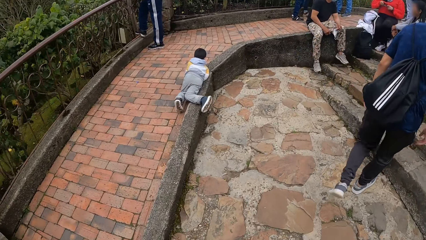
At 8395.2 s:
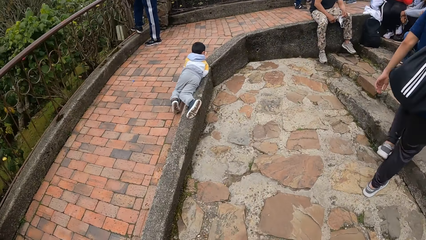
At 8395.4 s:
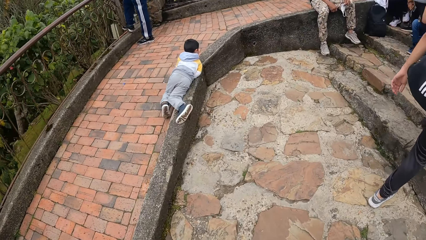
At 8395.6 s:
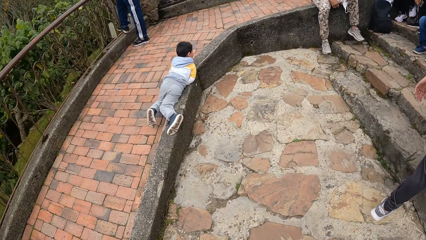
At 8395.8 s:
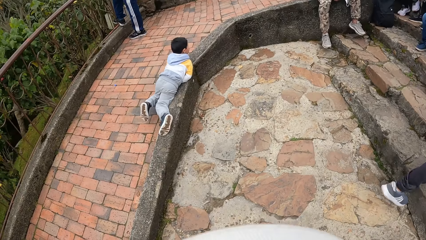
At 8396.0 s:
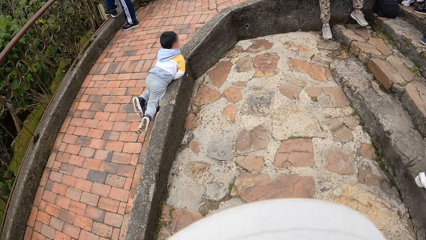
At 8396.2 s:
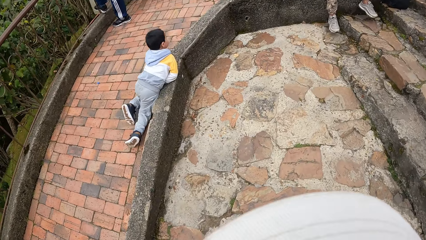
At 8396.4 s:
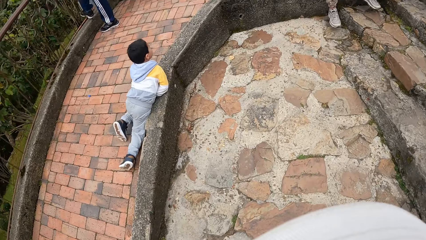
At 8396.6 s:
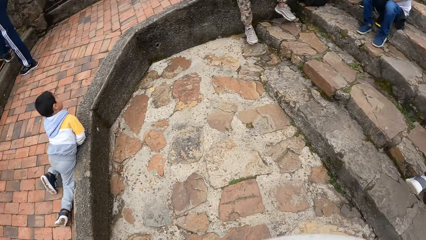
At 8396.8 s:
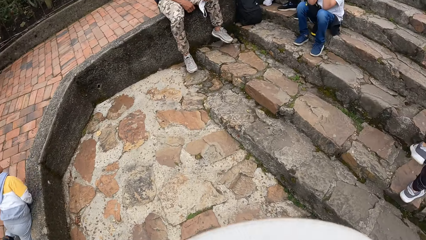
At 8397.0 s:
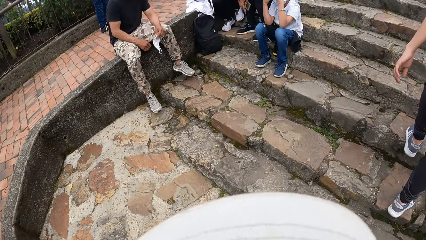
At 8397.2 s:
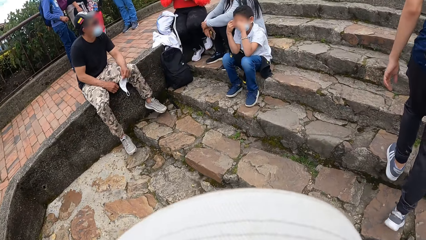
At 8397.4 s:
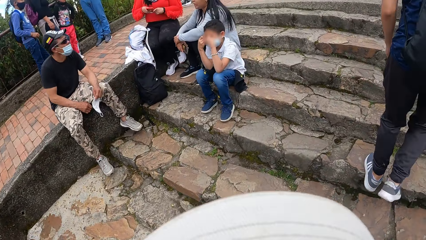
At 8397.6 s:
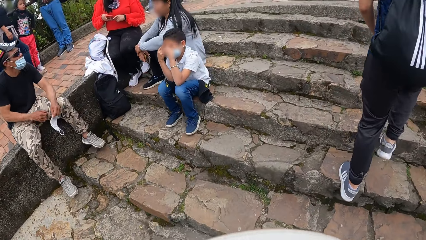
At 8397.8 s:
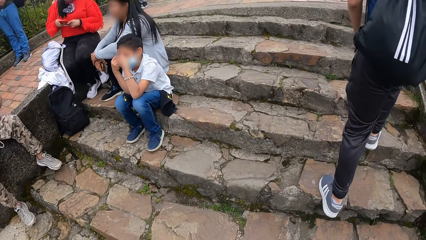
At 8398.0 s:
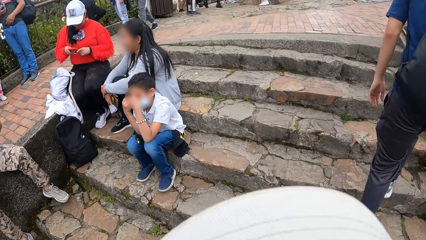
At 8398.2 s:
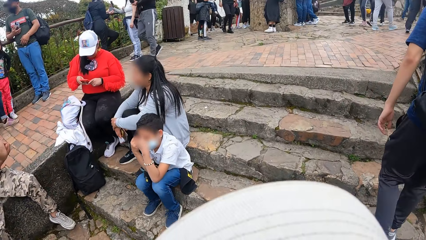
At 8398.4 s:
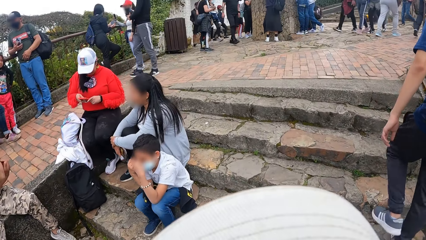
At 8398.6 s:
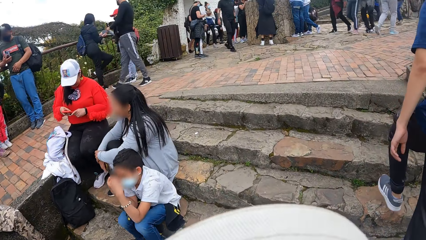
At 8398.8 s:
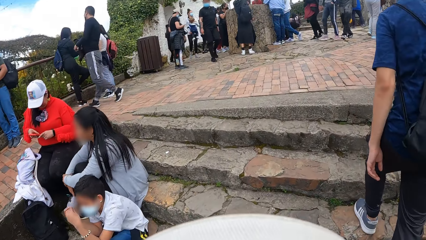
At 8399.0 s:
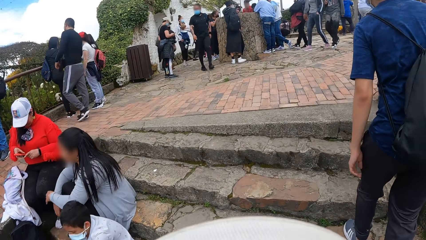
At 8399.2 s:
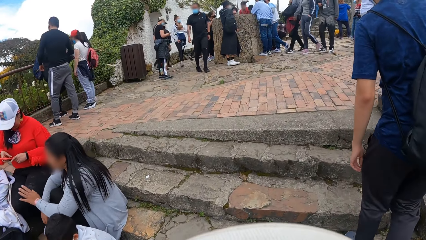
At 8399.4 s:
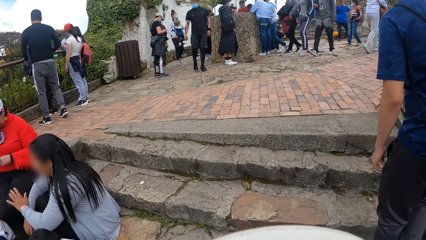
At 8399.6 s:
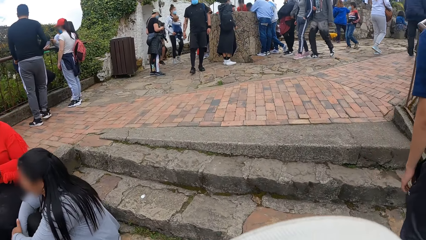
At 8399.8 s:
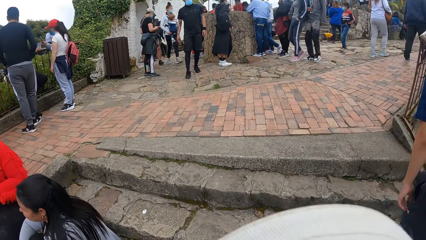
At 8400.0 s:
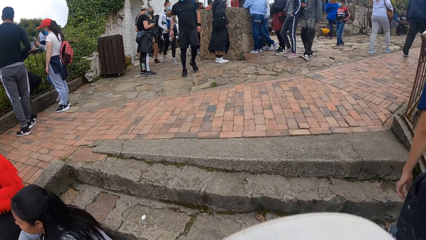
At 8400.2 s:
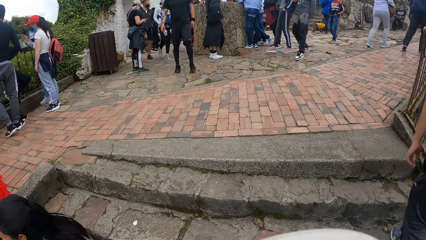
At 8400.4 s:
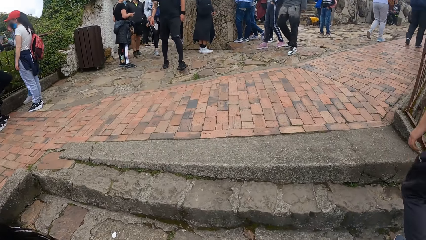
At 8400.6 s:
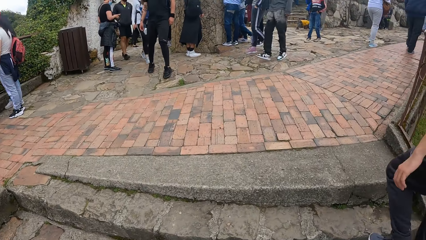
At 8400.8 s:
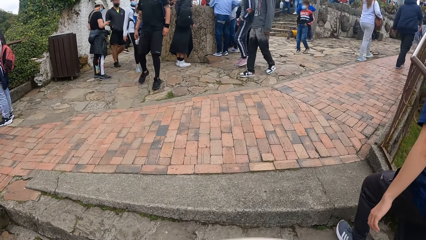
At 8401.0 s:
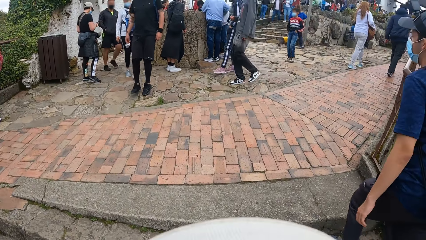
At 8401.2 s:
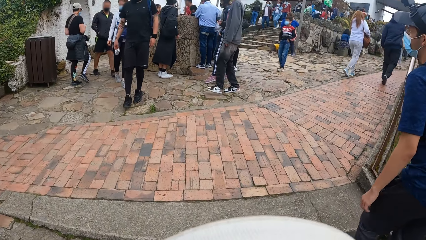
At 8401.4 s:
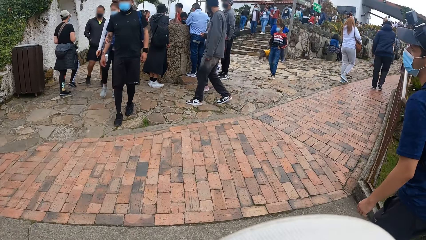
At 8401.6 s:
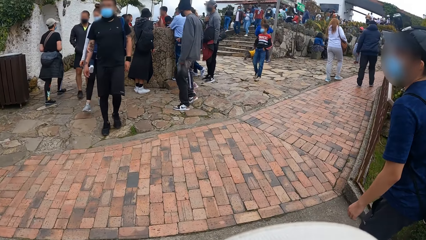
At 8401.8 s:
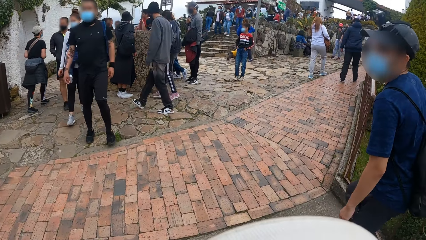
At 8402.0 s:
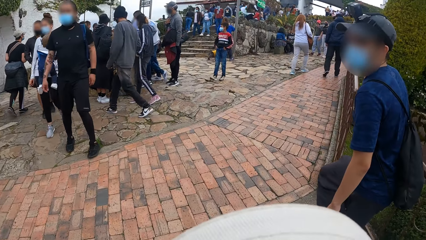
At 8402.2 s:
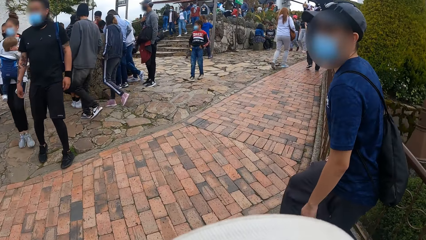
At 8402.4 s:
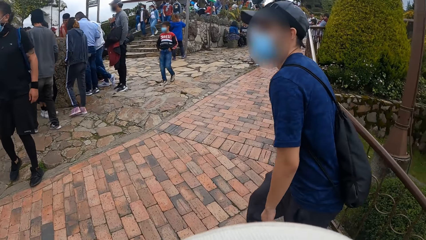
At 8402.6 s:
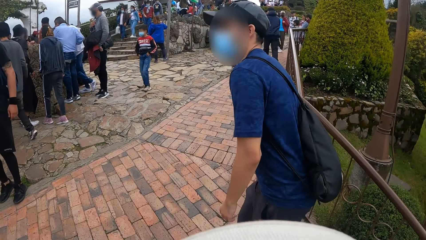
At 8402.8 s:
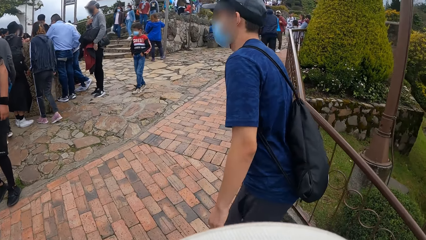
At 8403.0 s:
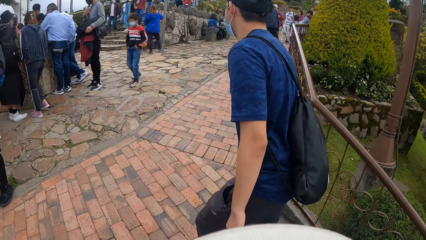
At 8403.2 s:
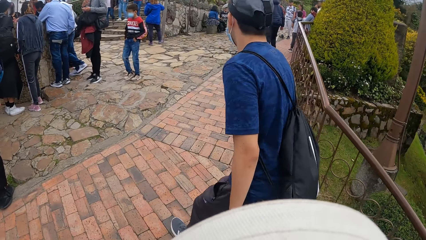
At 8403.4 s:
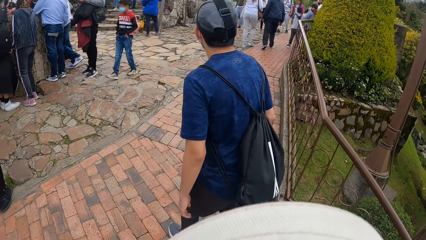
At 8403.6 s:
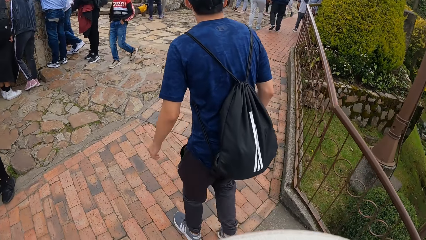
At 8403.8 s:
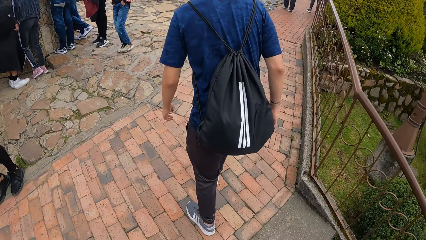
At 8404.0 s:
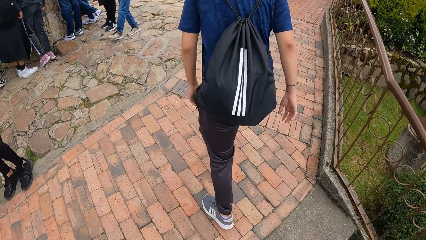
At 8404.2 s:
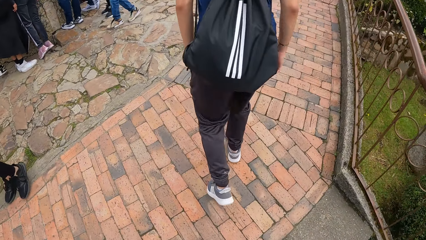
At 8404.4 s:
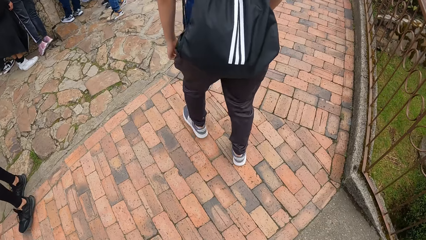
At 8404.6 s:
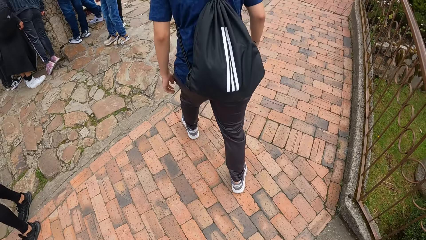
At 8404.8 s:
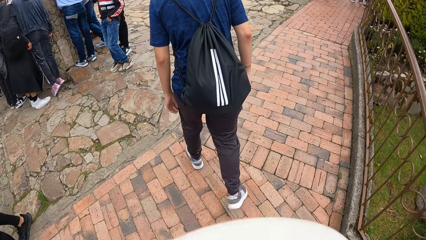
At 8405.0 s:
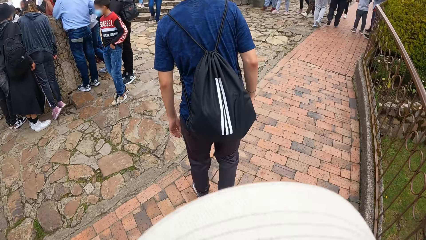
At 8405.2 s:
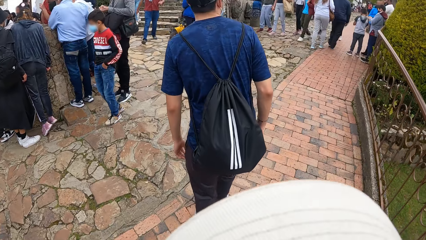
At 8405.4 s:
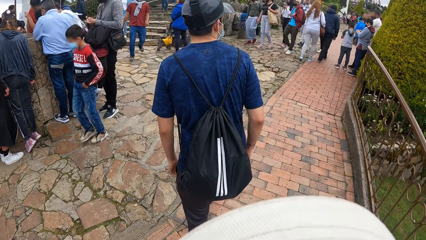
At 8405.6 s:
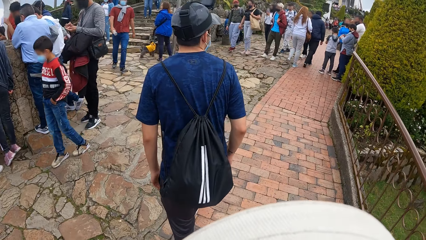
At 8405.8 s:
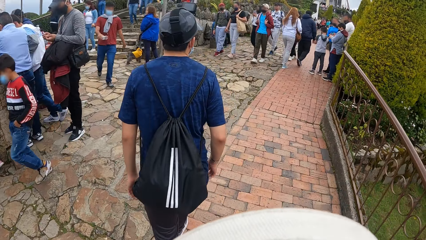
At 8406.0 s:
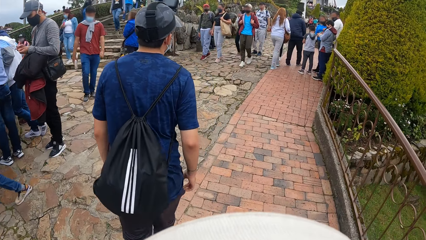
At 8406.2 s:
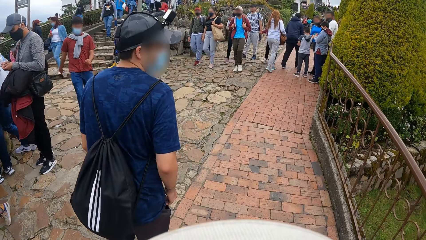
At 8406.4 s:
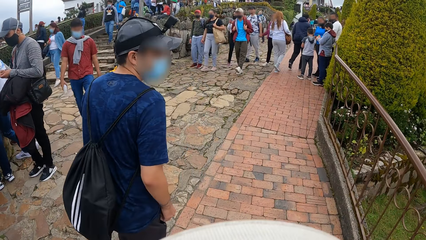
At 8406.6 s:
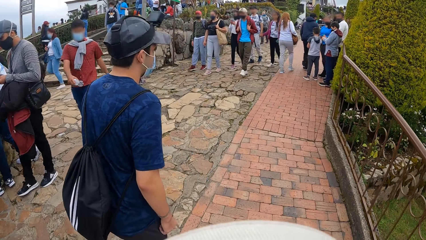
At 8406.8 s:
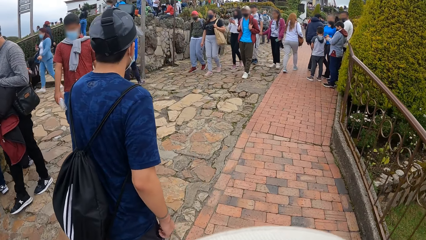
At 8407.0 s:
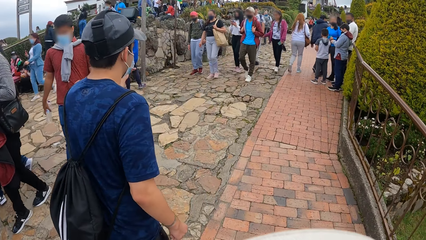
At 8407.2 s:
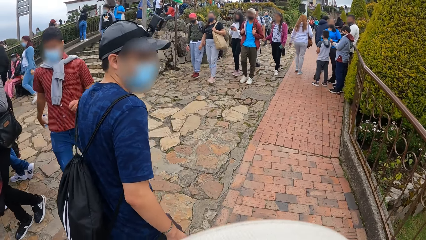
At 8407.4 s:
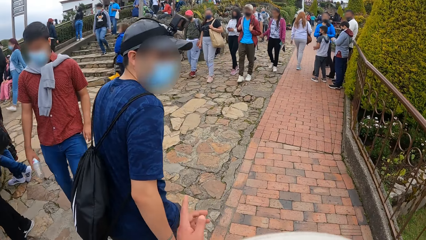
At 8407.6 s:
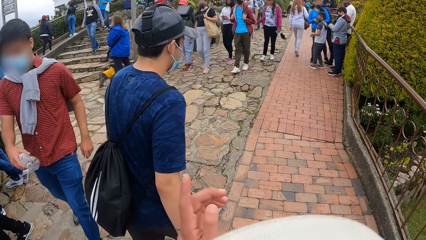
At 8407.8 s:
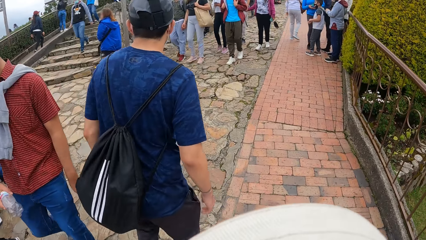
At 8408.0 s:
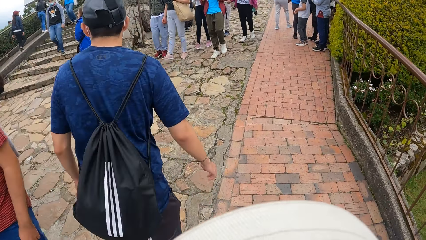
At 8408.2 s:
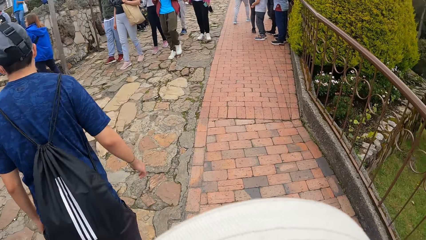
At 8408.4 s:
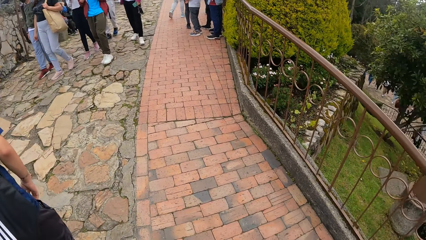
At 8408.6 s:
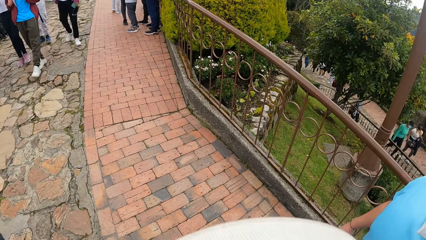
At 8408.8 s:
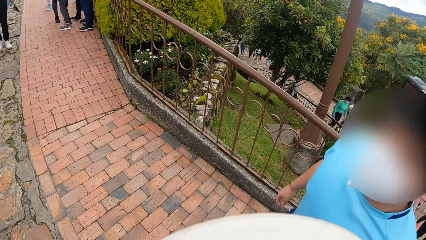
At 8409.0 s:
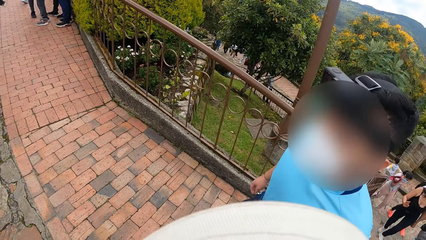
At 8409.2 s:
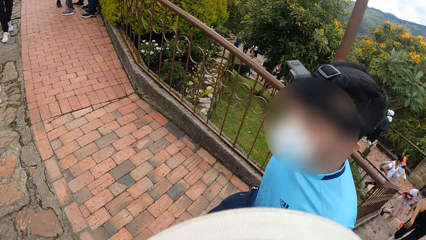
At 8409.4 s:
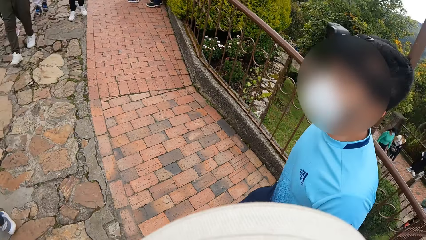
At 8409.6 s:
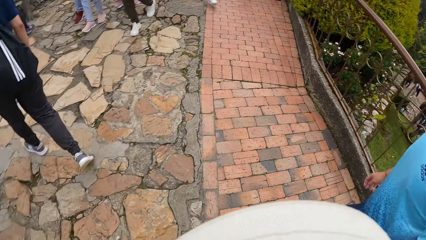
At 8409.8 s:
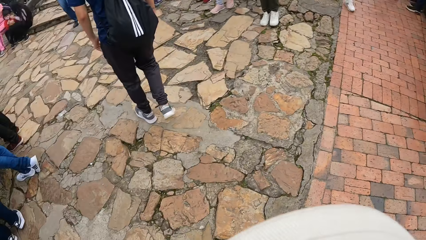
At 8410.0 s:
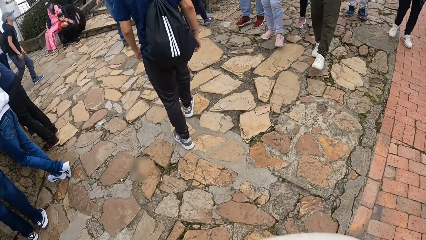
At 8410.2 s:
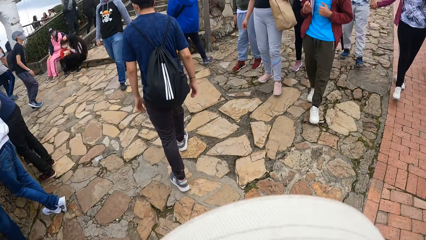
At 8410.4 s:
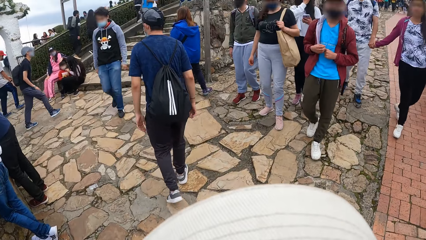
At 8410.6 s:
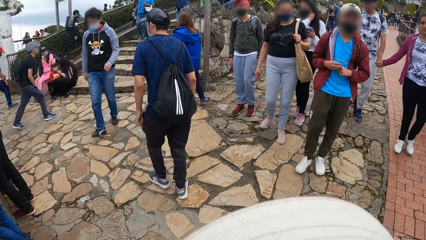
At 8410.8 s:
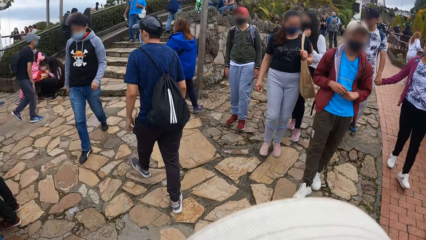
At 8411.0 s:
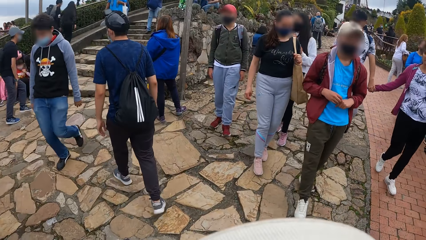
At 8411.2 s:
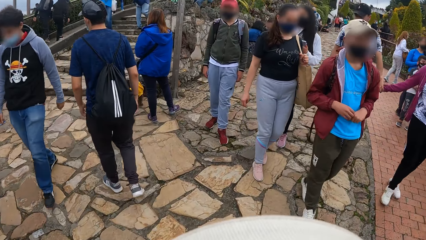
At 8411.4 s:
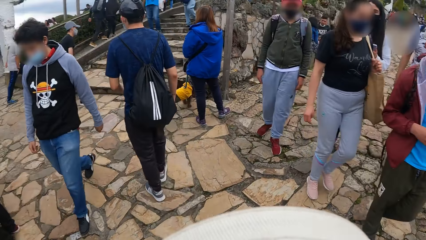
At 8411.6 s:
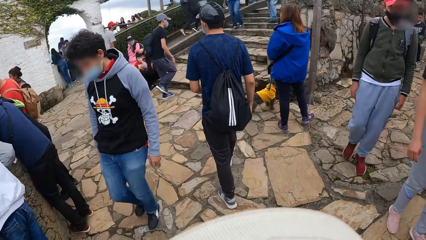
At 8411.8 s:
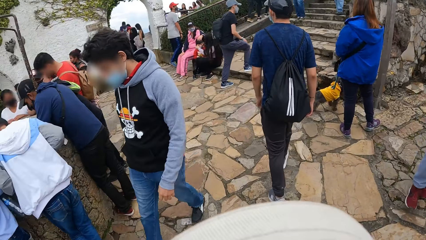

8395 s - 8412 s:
A man walks up the stairs. The camera wearer walks up the walkway stairs. The man walks on the pavement. The camera wearer walks along the walkway with the man. They interact with the man.
